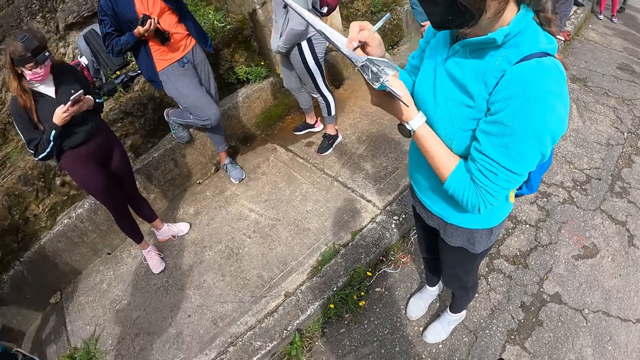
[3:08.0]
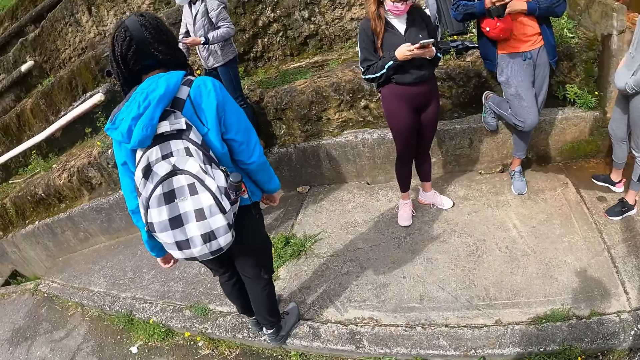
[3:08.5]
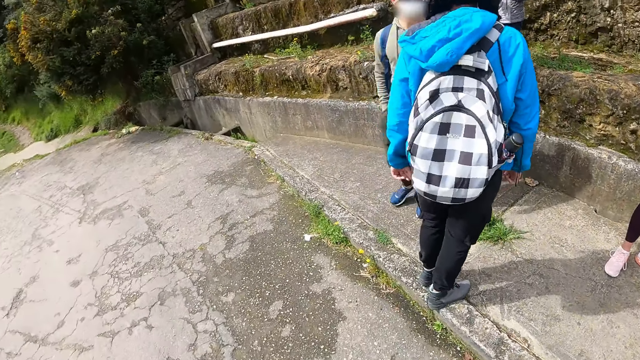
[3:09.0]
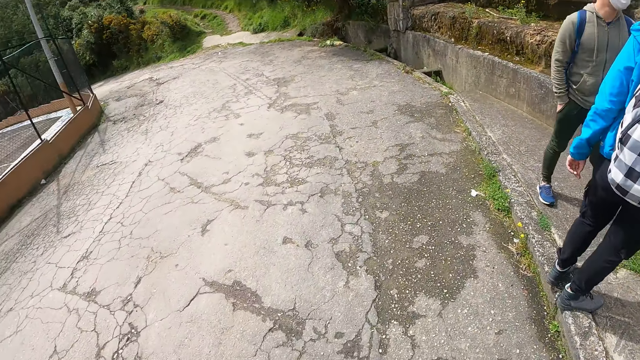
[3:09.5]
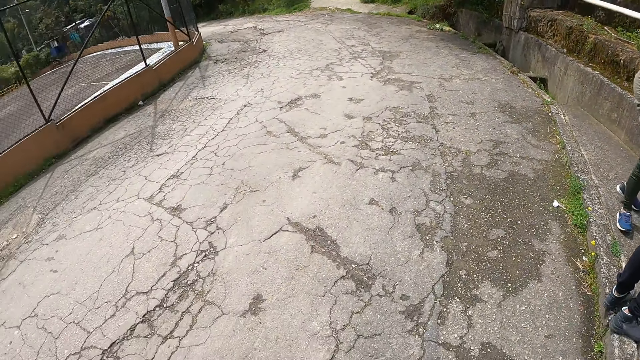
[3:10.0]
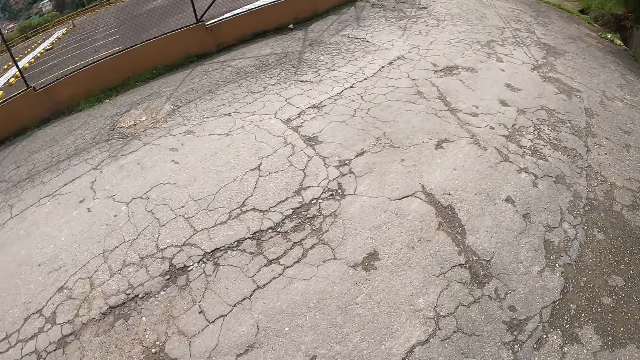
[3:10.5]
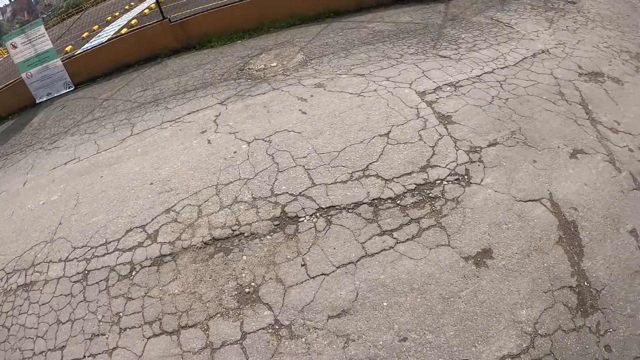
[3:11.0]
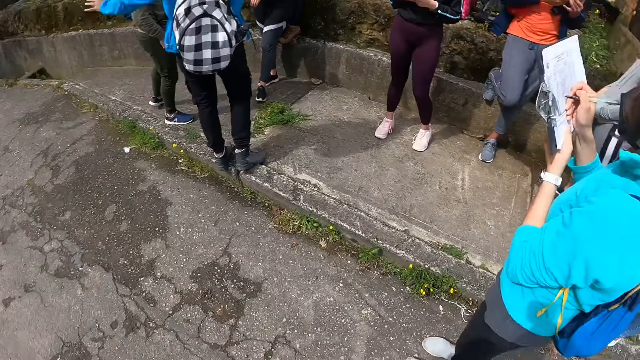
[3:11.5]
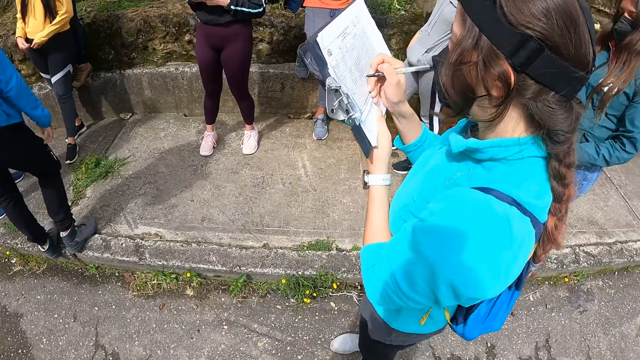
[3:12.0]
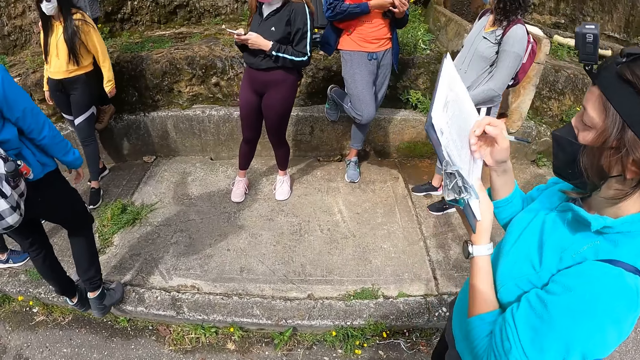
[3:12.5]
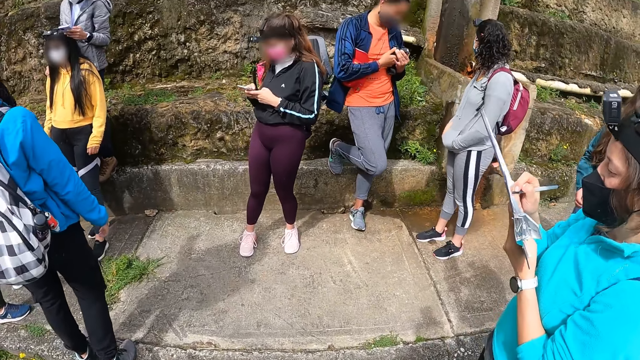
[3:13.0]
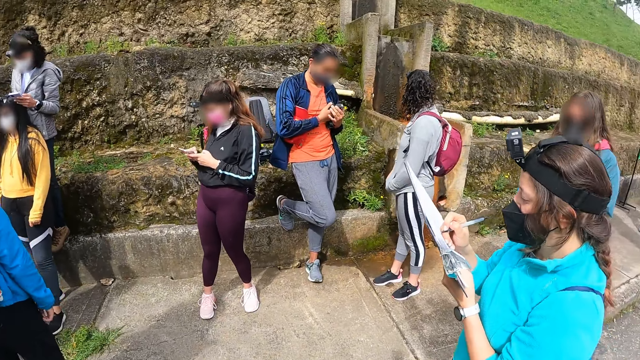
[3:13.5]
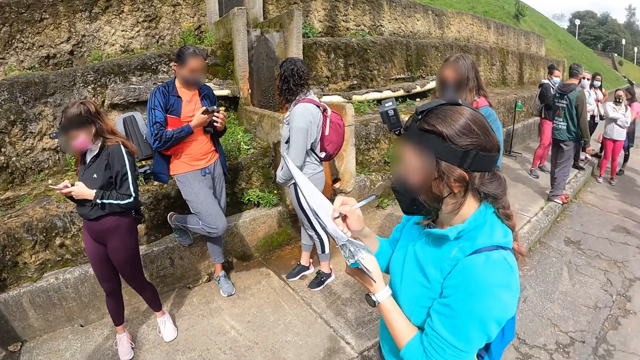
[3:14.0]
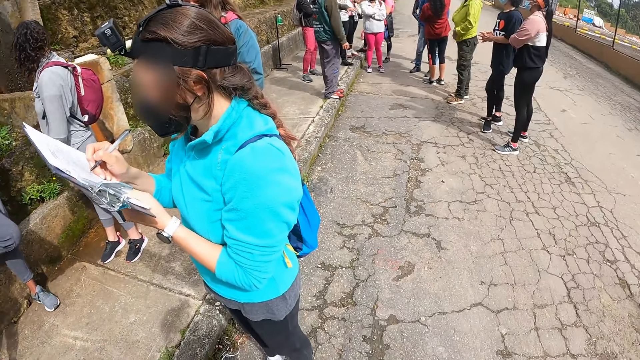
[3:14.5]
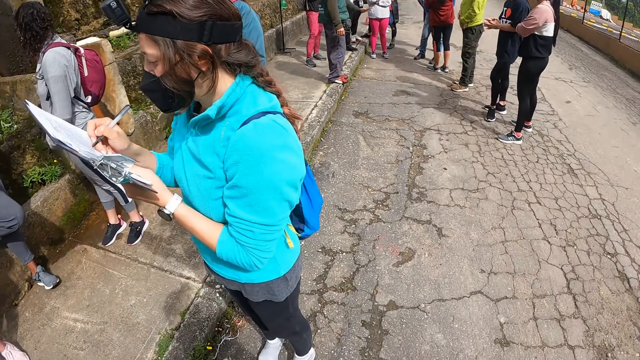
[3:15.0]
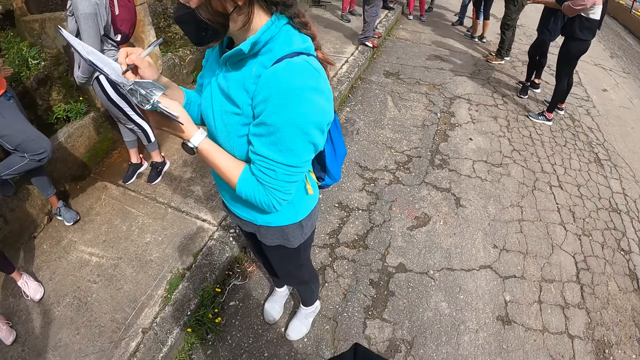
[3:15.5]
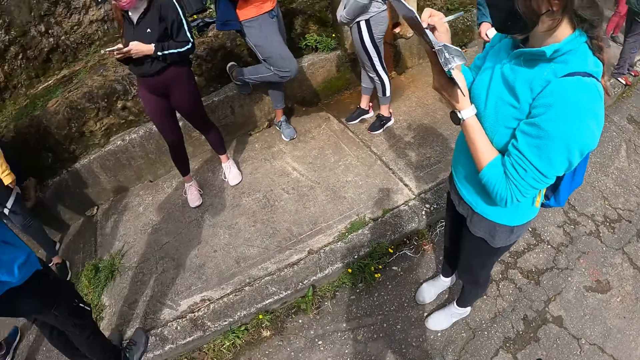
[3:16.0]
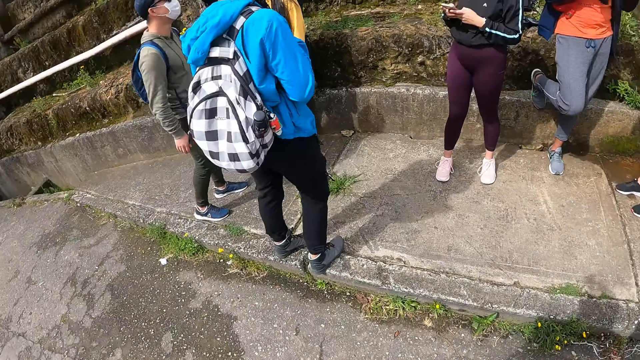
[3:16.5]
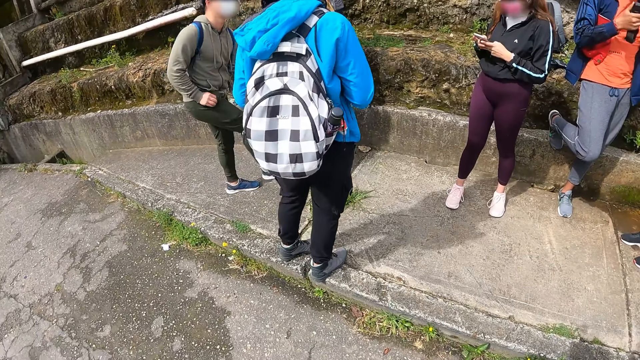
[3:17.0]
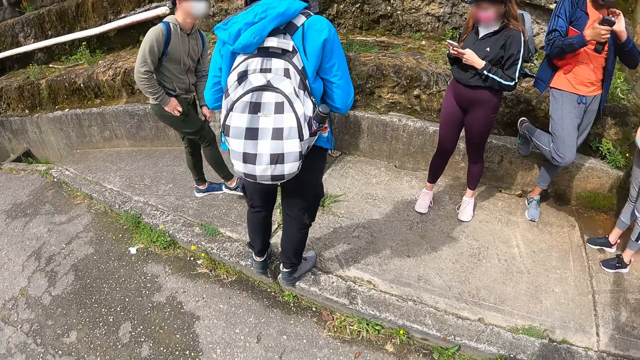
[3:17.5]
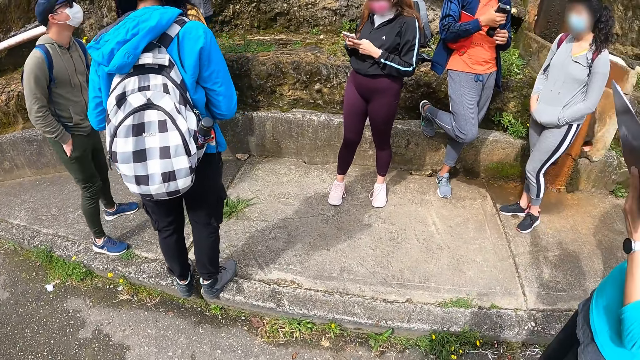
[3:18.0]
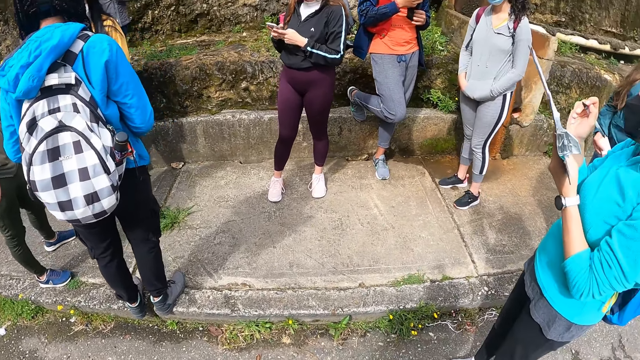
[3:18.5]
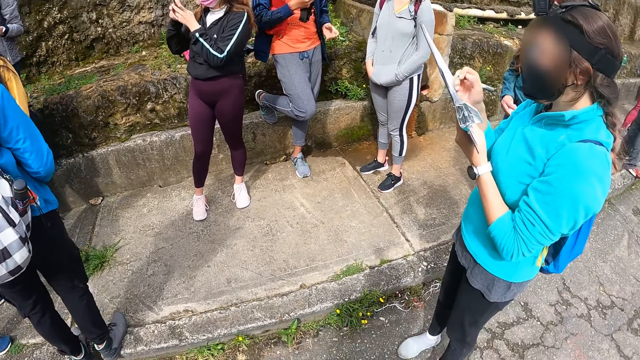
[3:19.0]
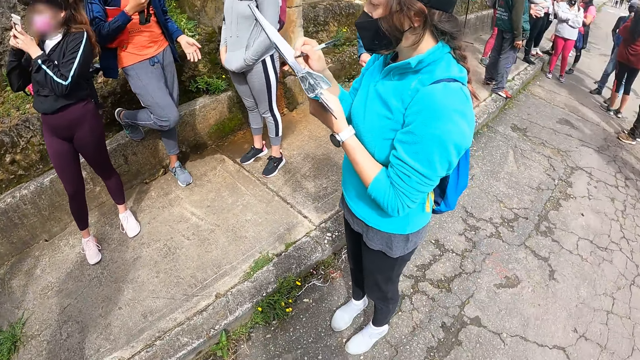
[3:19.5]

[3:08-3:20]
A woman interacts with a man. The woman operates the phone with her left hand. The man puts his right hand in his right trouser pocket.

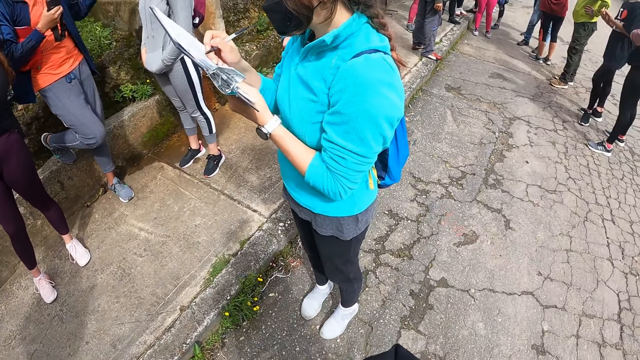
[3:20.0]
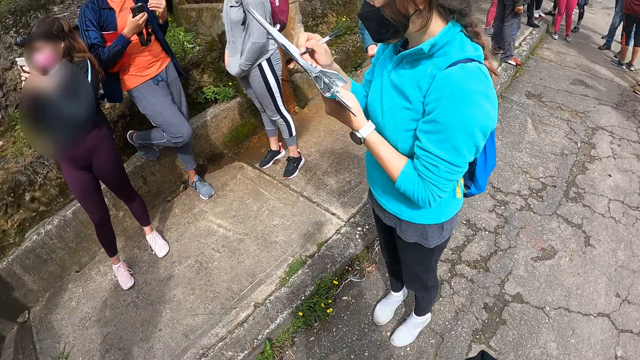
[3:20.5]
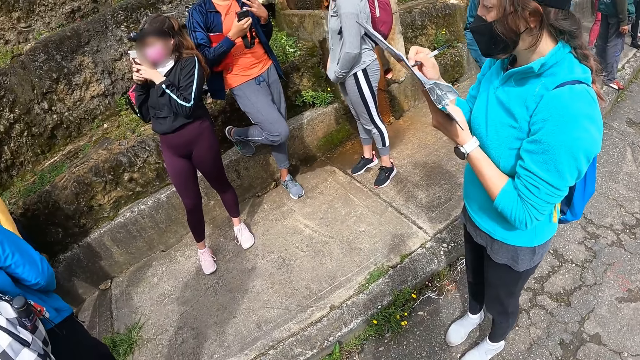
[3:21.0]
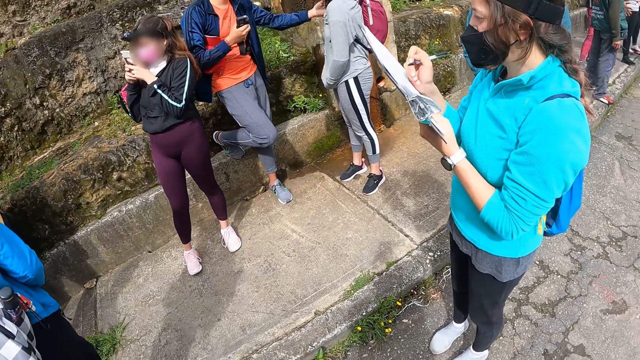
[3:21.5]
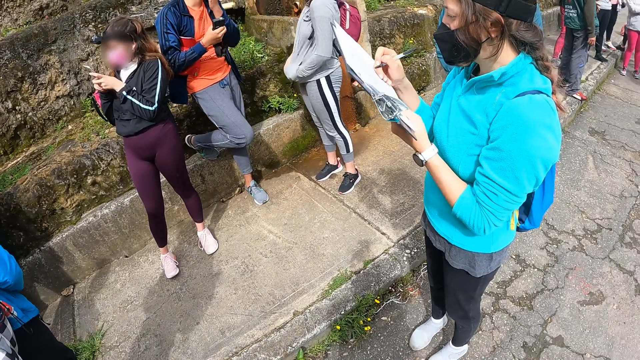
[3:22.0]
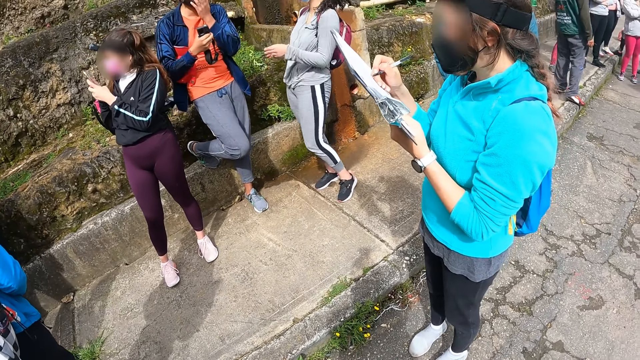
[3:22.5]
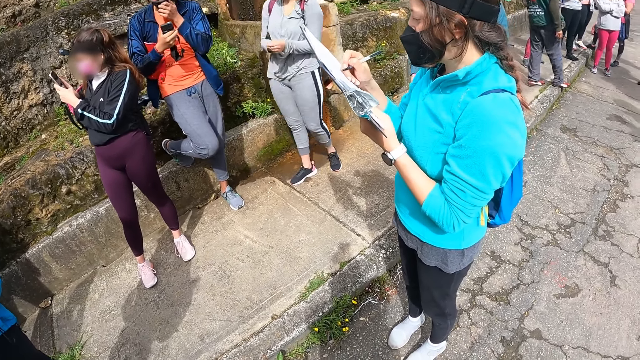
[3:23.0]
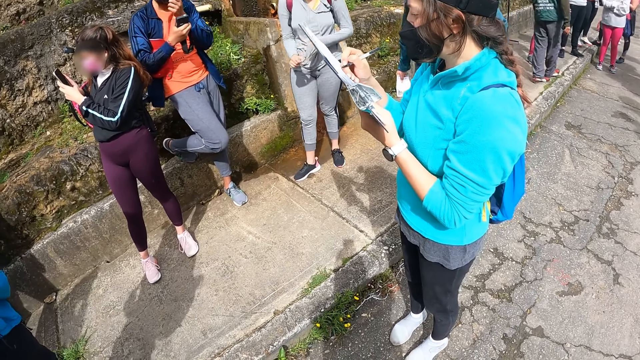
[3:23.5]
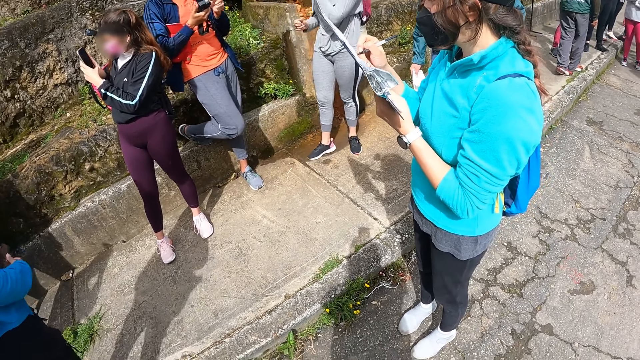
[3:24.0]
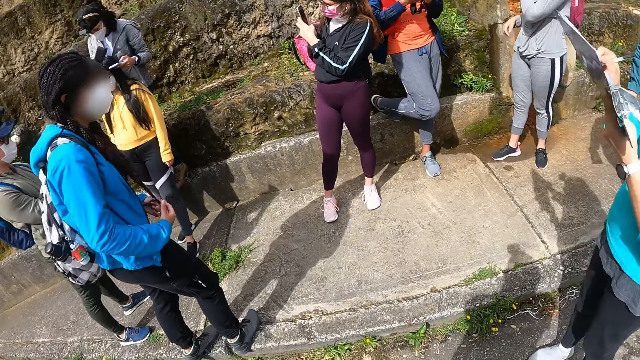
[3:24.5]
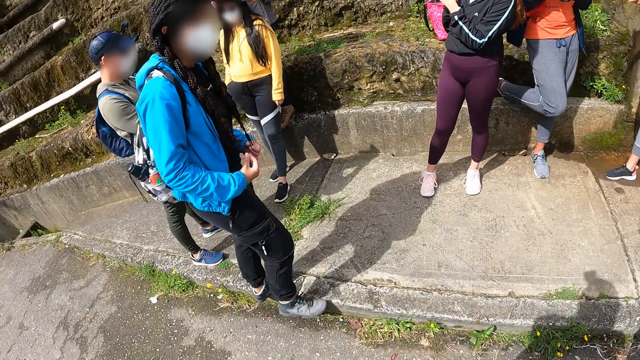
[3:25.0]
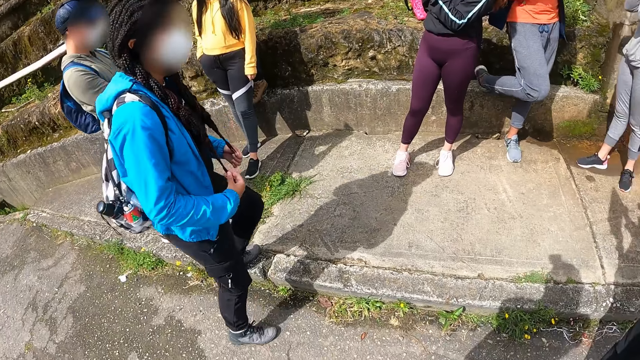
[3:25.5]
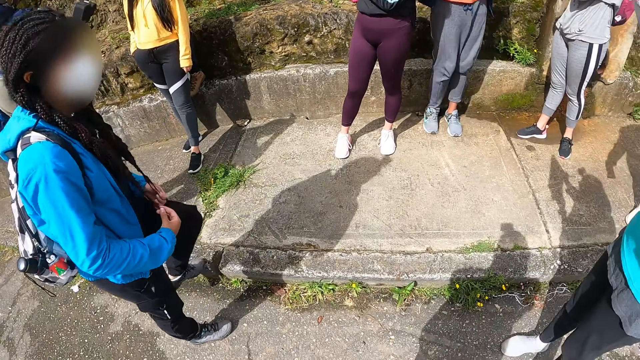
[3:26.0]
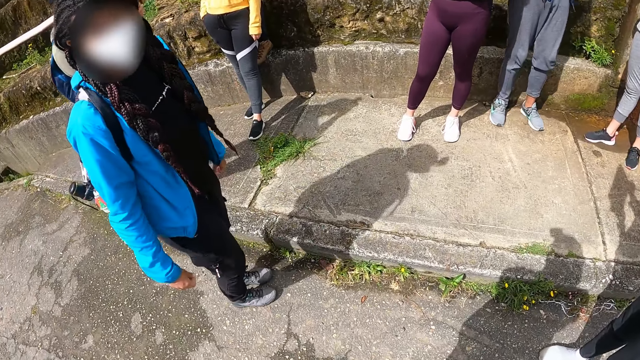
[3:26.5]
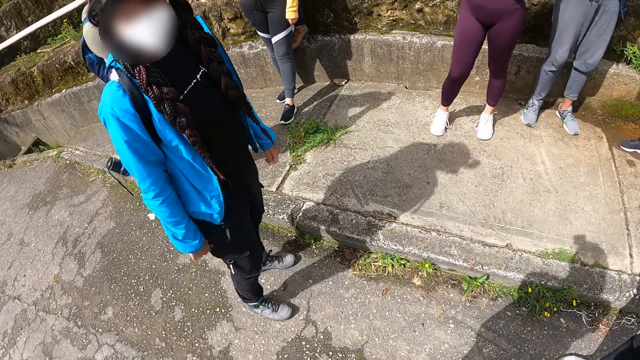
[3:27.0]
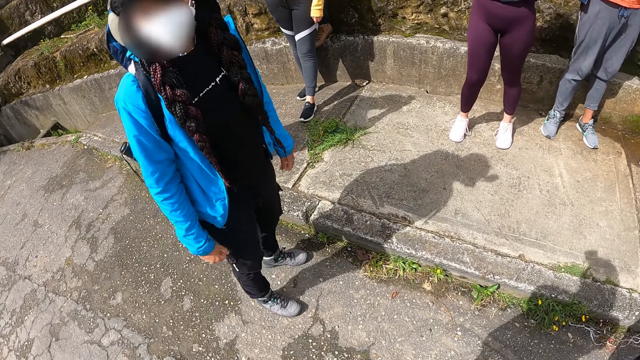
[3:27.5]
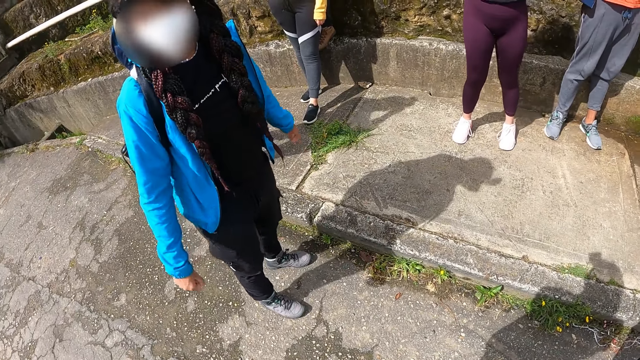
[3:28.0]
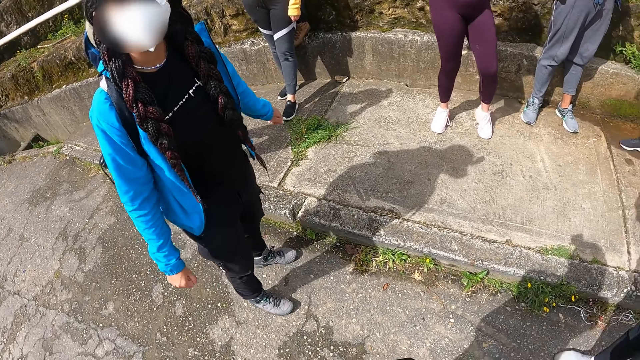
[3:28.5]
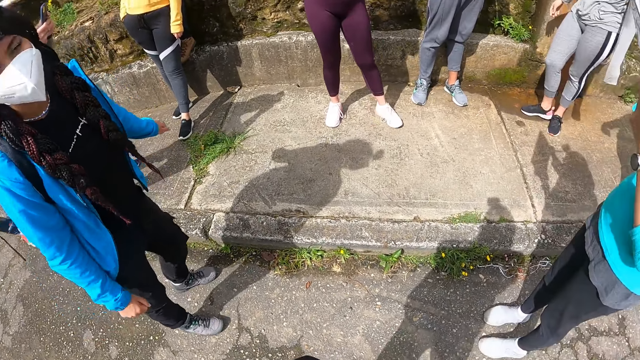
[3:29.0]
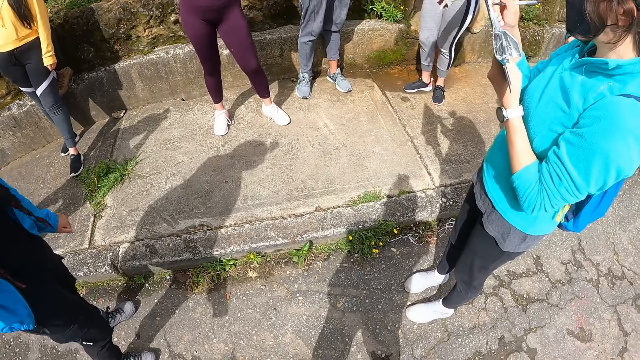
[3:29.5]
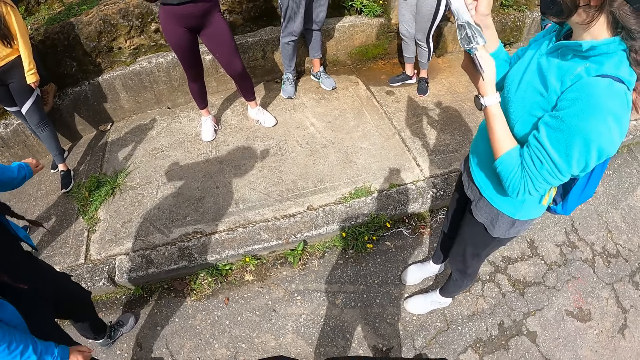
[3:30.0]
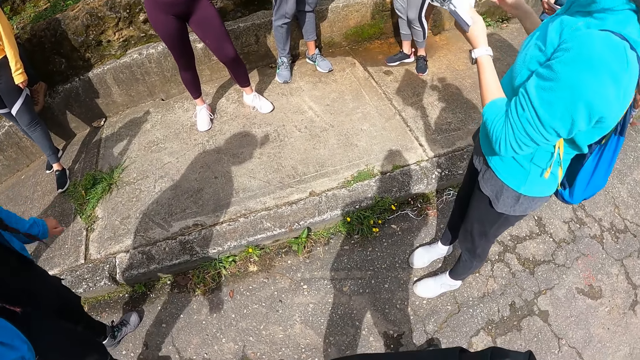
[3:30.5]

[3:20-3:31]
A man interacts with a woman. The man adjusts his mask on his face with his left hand. The woman removes both hands from the pockets on her hoodie, pulls the left sleeve of her hoodie with her right hand, and adjusts her mask on her face with her left hand. Another woman steps on the road. The other woman swings her body.
